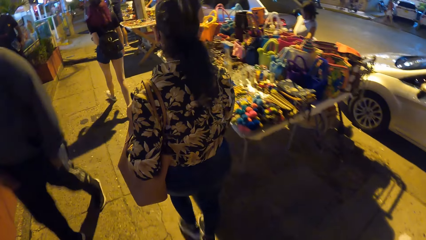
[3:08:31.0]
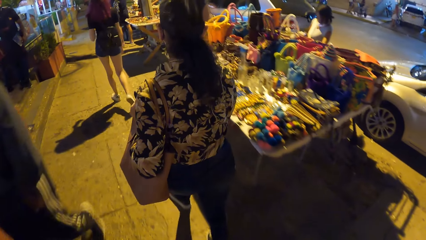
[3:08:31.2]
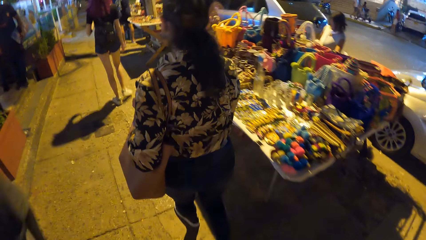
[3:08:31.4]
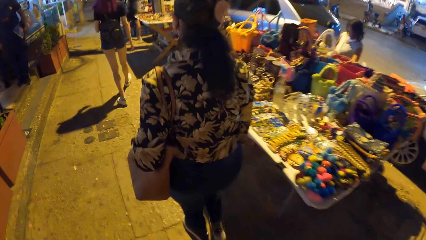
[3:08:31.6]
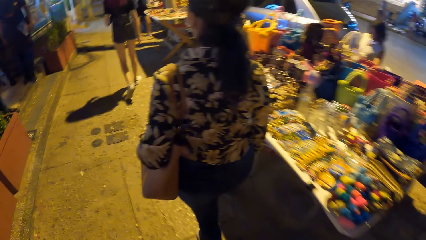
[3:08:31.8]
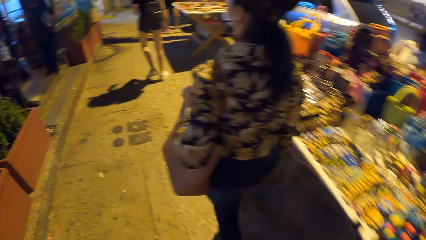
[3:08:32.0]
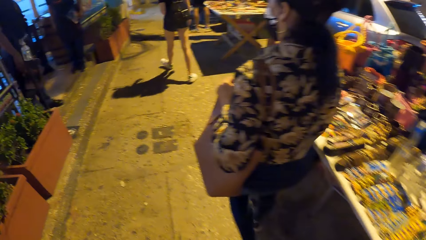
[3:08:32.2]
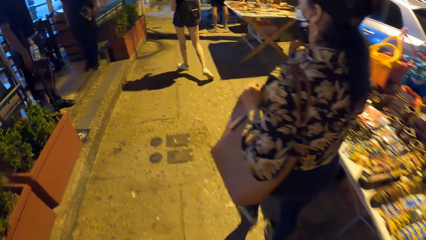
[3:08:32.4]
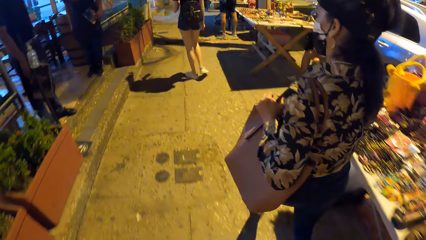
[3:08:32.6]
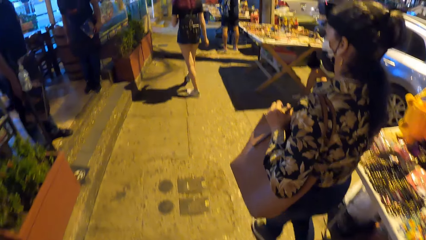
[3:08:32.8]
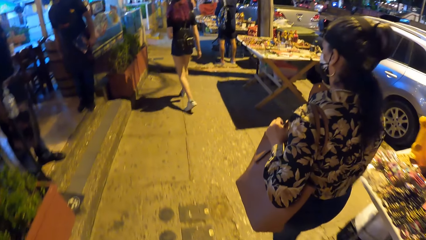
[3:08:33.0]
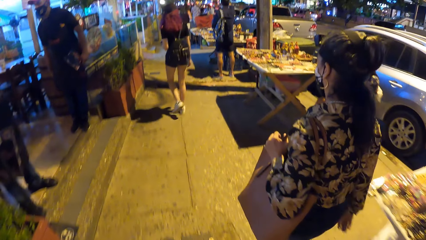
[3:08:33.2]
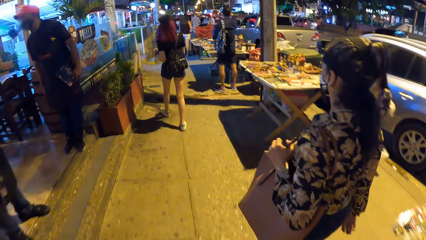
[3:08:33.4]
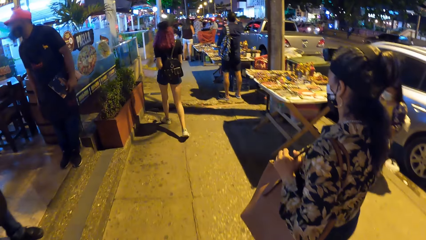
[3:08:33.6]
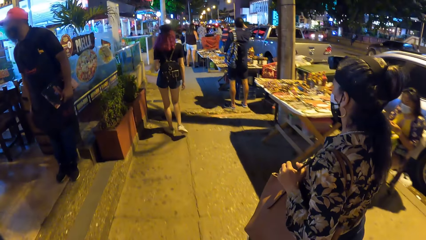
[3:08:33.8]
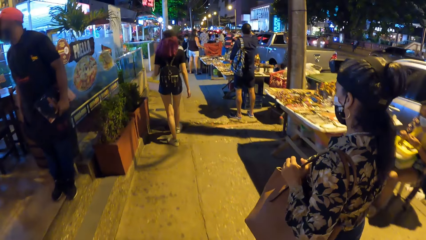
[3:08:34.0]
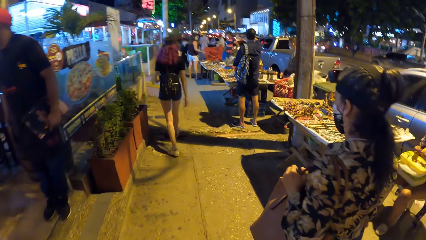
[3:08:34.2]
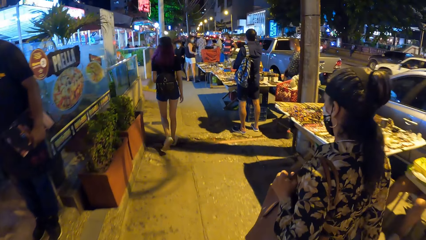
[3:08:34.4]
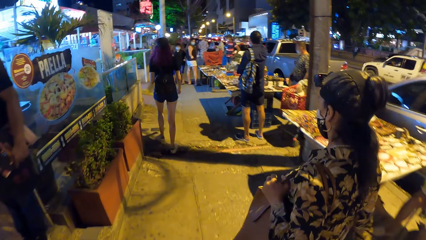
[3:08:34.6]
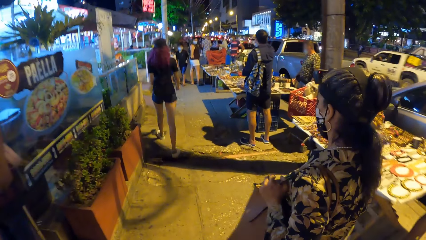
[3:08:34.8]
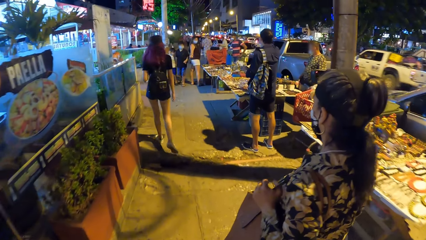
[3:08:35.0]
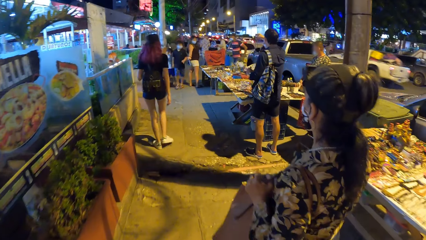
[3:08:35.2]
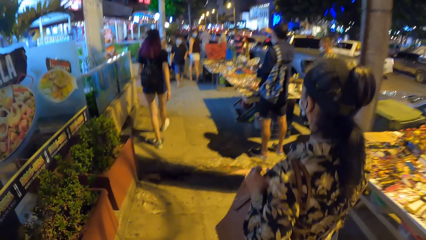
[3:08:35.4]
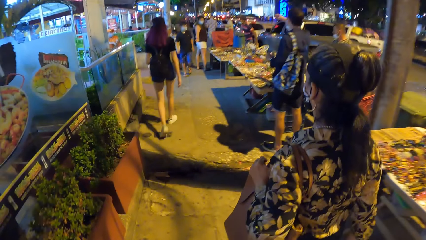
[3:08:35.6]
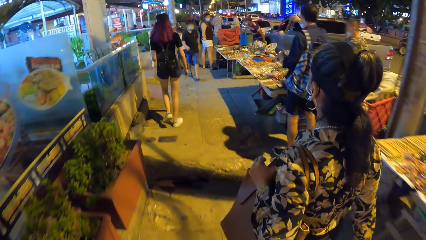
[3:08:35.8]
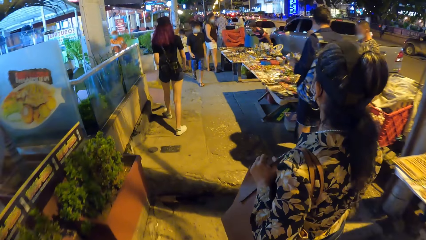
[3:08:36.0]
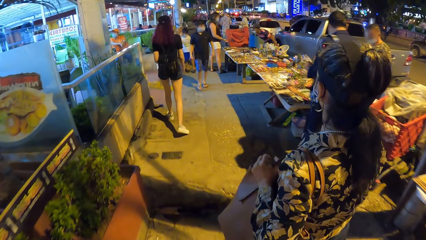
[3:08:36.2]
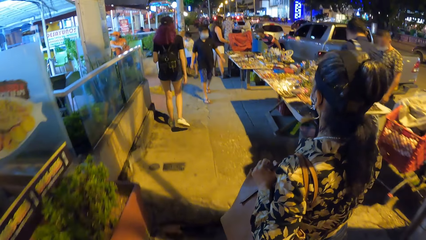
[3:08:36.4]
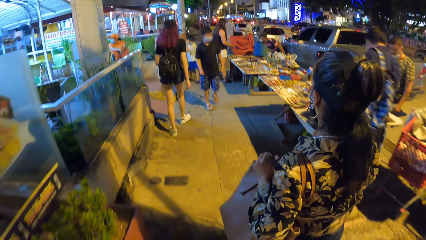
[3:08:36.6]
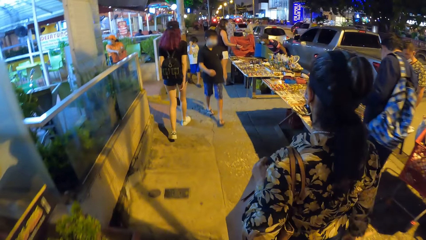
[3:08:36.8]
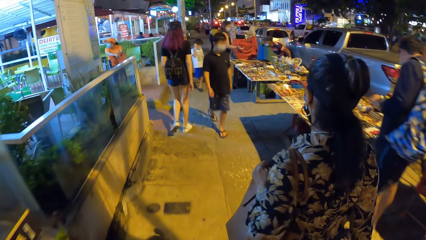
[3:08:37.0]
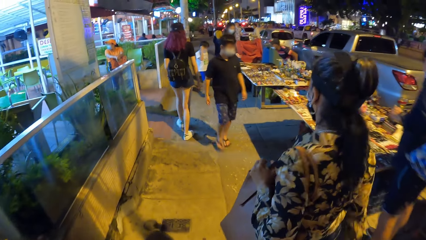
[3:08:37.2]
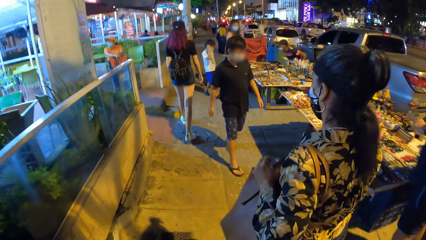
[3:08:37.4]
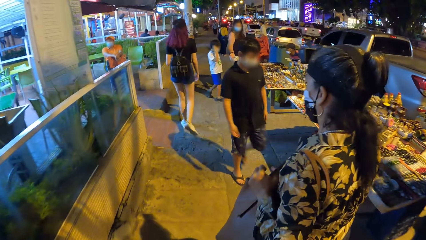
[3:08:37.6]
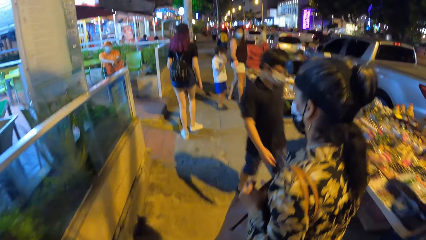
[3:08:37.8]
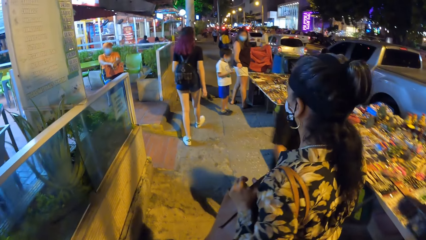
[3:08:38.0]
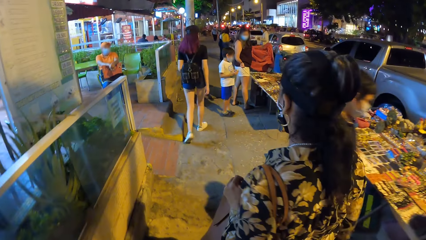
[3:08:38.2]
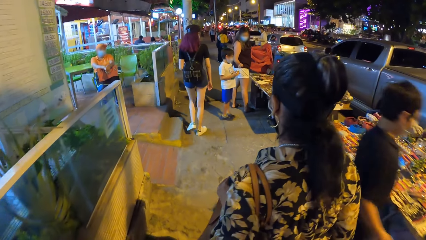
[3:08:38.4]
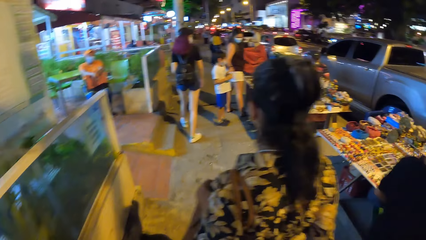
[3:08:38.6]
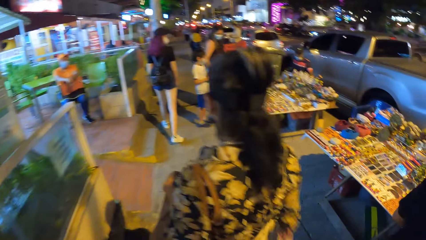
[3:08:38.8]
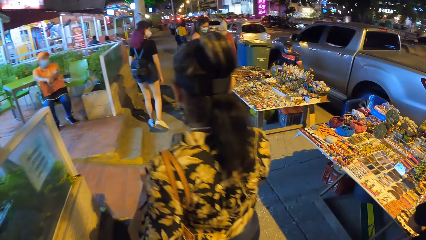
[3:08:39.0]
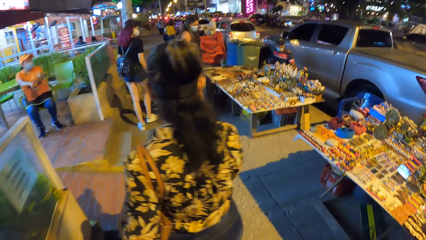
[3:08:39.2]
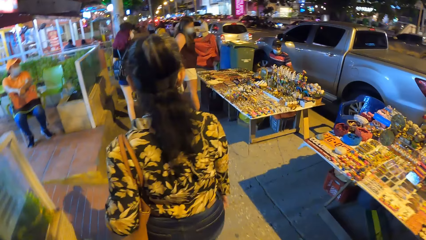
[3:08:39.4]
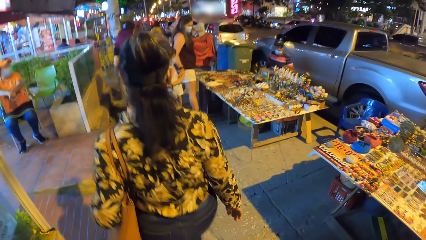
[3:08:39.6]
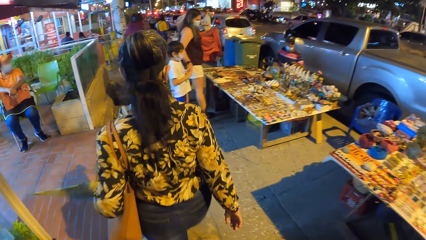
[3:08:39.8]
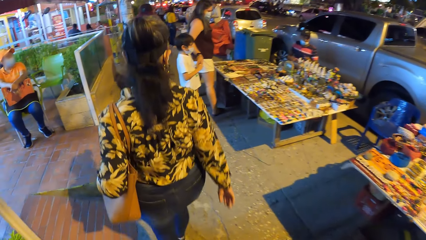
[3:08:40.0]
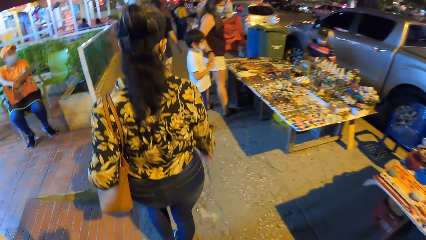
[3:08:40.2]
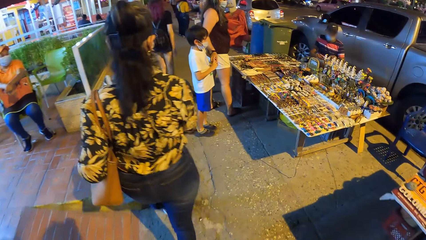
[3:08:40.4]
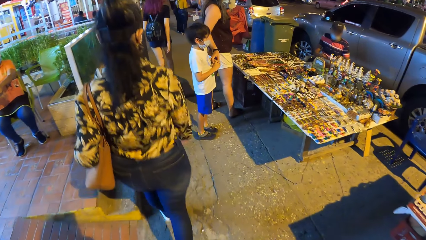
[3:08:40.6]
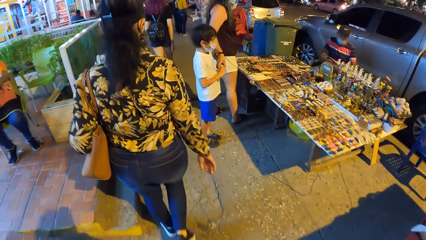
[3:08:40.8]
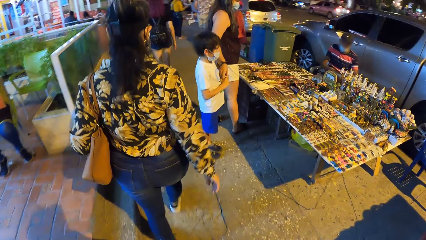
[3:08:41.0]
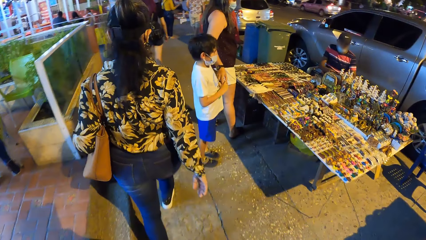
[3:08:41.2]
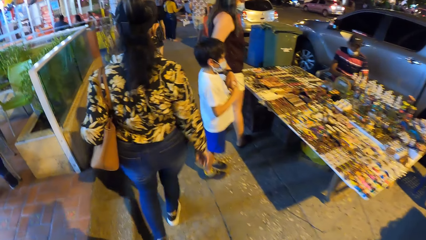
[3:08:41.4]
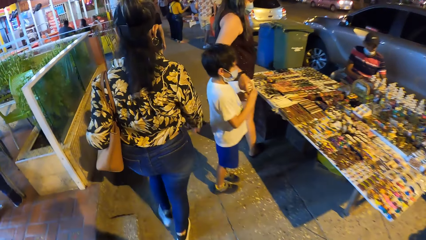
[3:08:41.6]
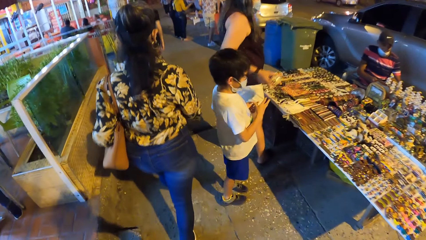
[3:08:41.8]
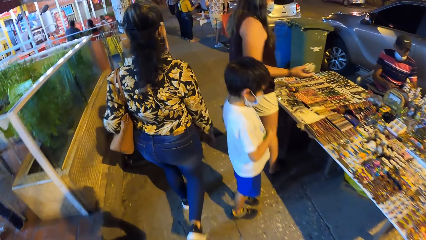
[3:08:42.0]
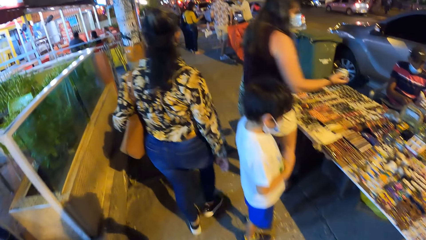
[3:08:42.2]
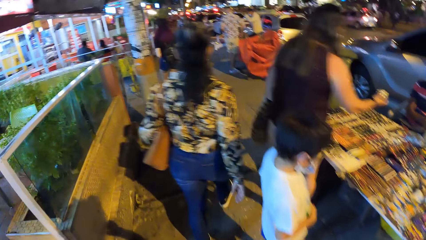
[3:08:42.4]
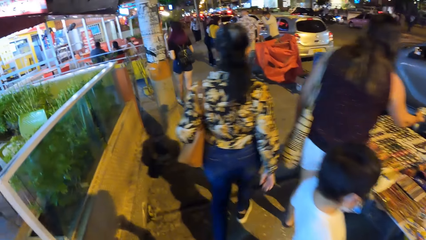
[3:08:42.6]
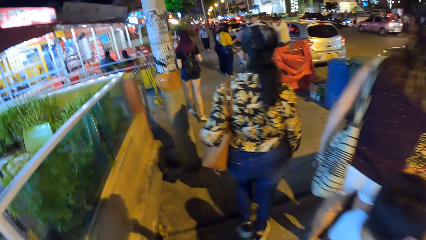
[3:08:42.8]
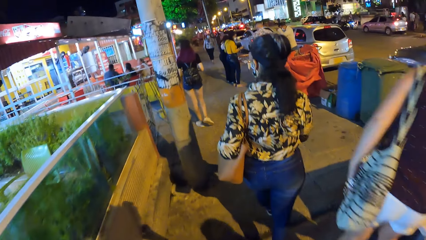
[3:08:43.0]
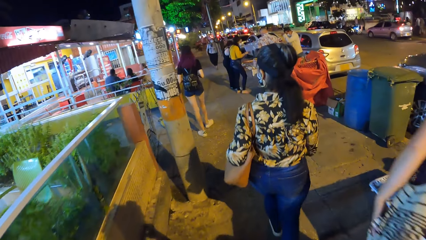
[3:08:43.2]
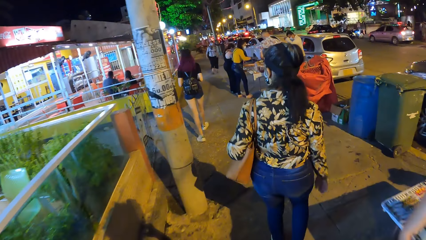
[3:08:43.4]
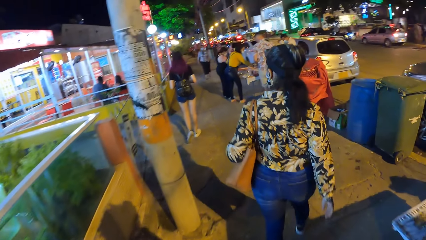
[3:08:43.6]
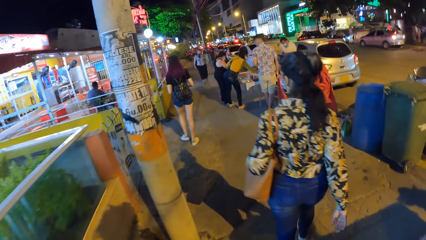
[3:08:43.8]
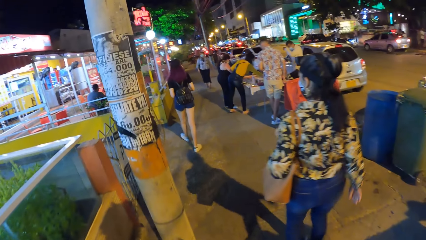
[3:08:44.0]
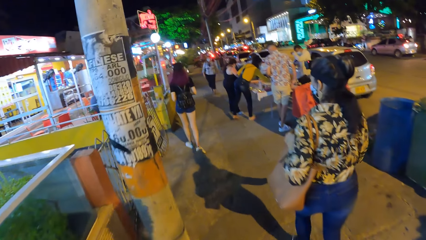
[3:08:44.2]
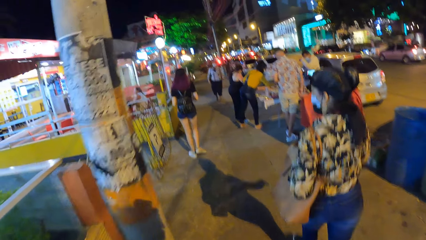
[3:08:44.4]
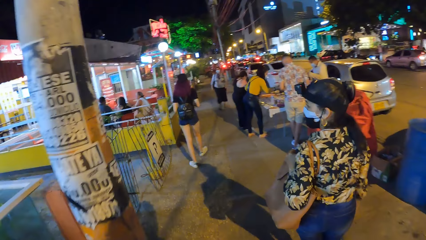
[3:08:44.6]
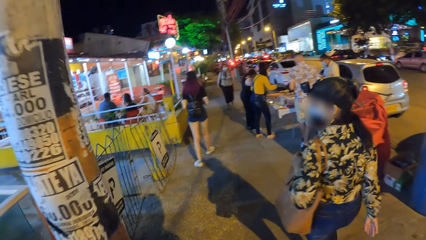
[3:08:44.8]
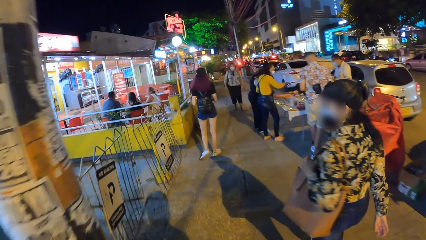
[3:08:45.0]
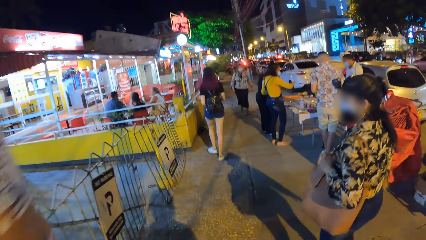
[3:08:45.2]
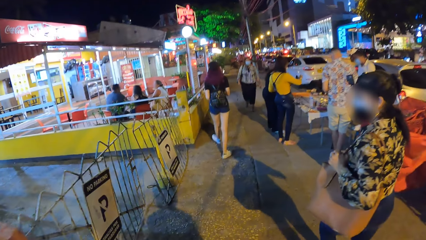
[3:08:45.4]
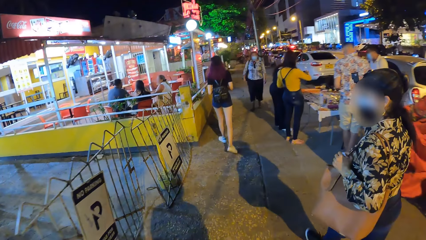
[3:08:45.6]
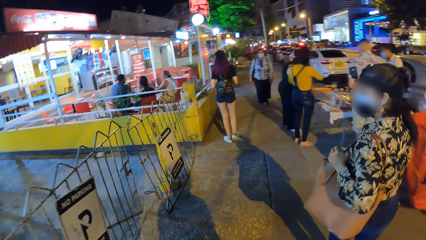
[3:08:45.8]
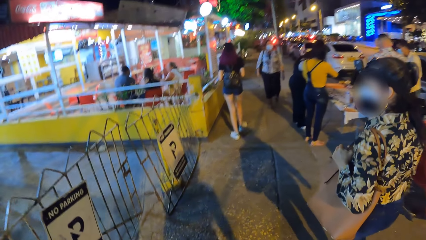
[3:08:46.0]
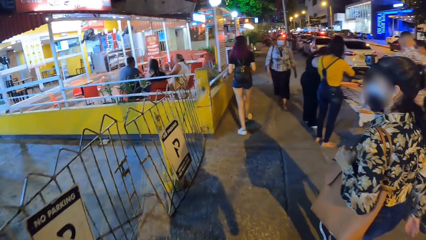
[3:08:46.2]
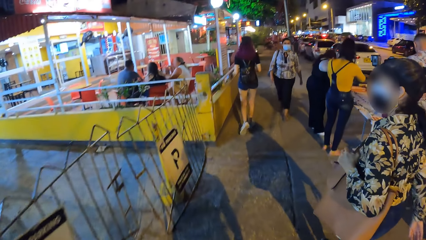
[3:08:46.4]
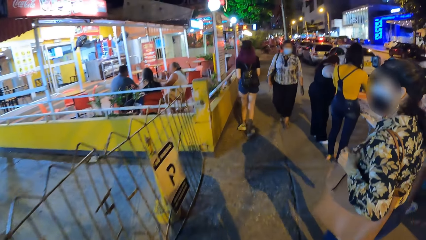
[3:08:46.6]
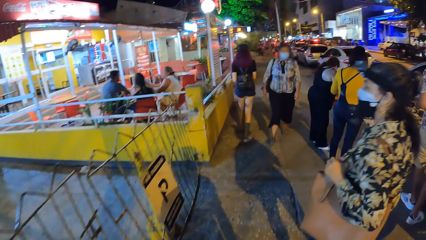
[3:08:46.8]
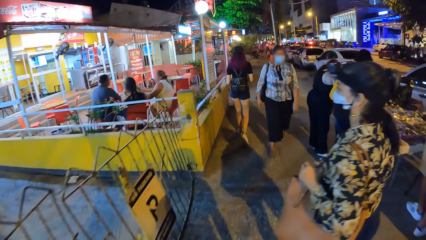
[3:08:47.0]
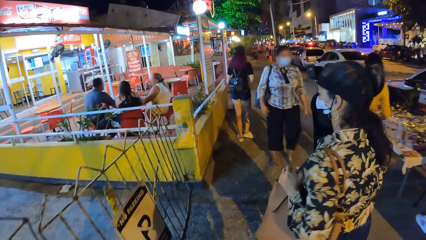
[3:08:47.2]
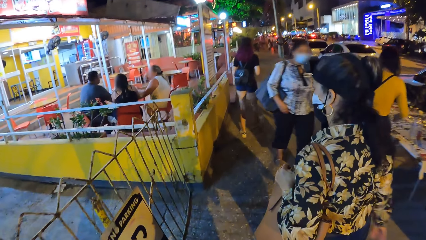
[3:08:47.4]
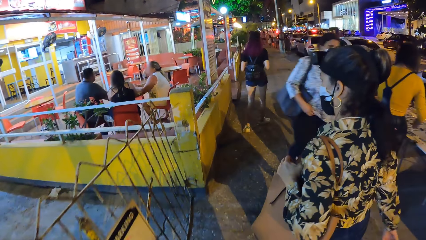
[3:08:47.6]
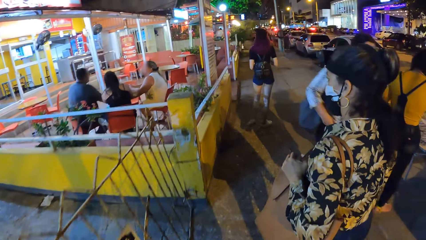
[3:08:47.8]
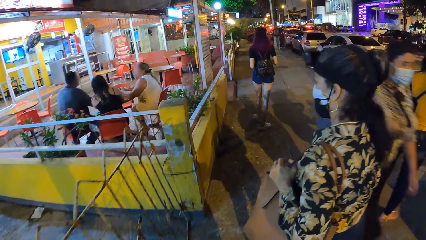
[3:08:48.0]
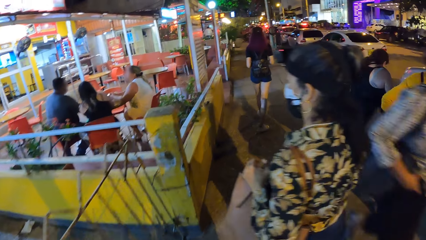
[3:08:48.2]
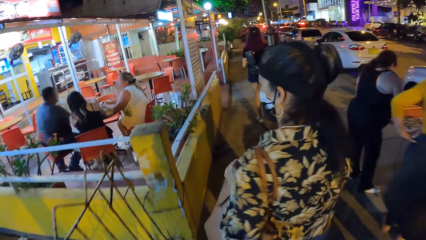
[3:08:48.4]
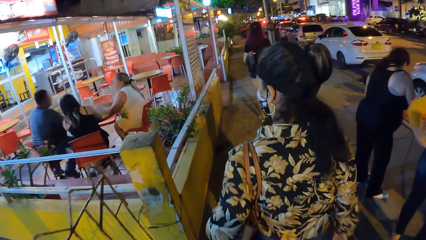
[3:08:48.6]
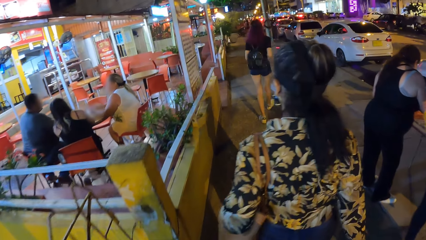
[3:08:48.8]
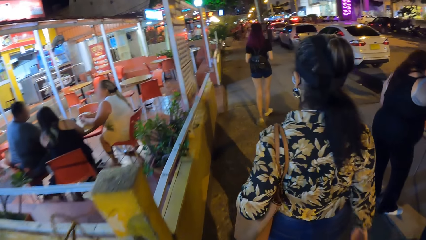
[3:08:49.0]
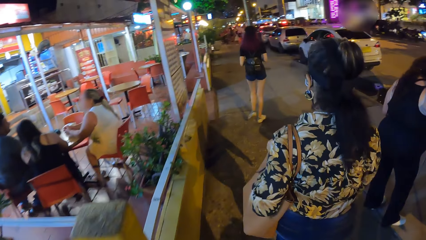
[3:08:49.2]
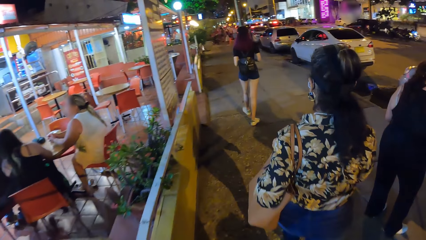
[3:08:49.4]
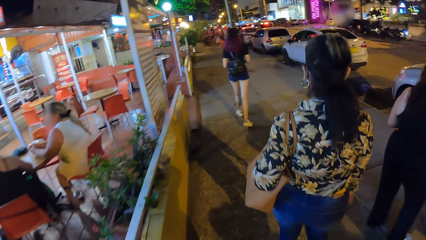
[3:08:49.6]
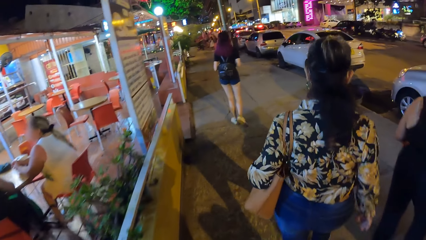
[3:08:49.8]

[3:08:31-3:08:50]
A white truck drives past the camera wearer. A female looks around the area and walks around the area. The camera wearer walks along the pavement.
